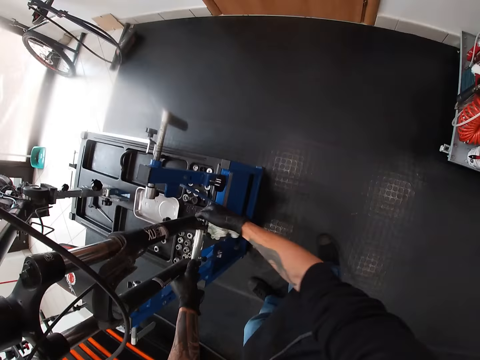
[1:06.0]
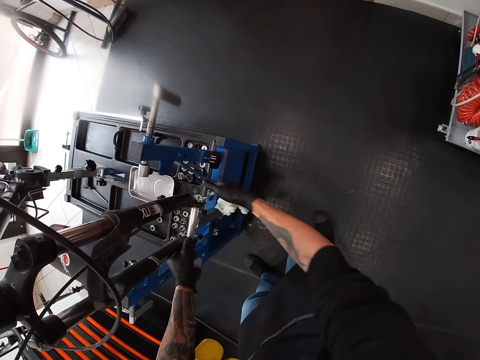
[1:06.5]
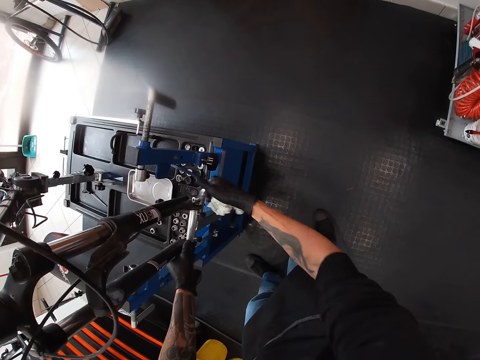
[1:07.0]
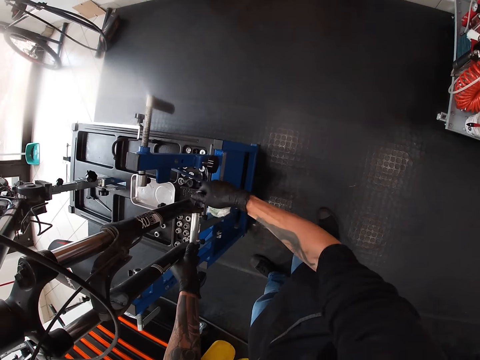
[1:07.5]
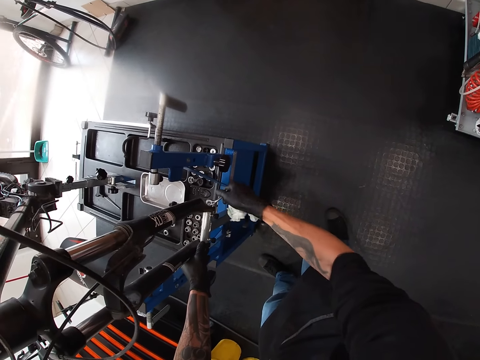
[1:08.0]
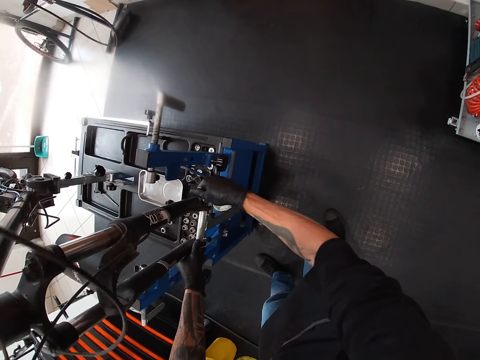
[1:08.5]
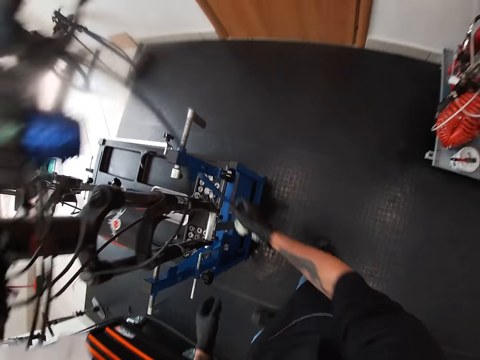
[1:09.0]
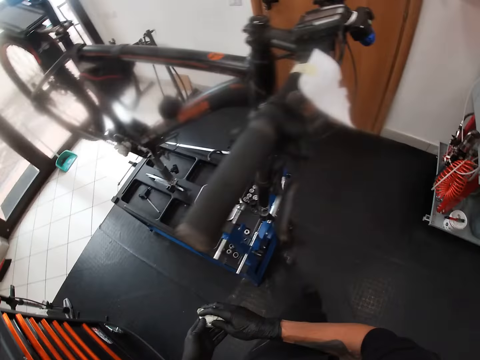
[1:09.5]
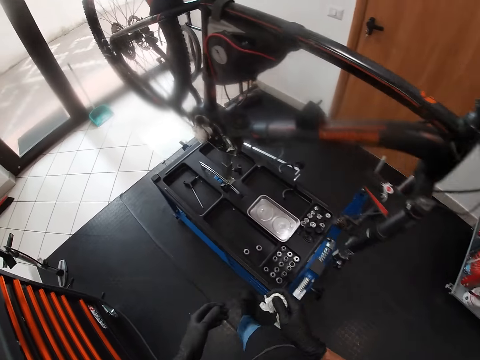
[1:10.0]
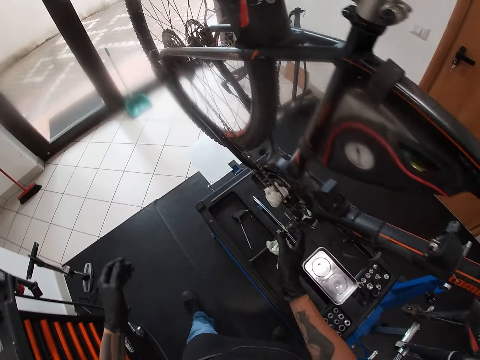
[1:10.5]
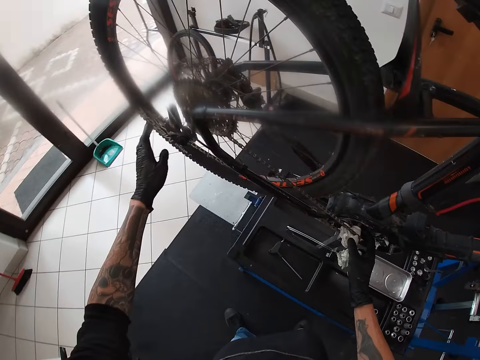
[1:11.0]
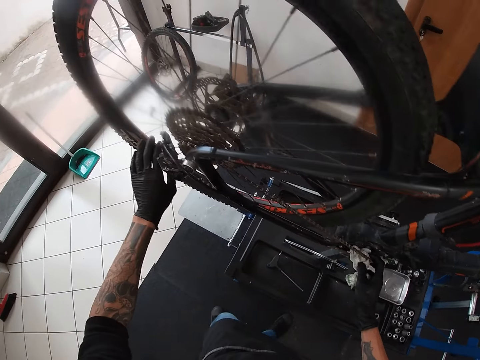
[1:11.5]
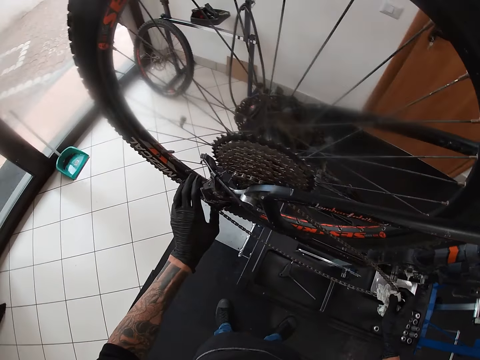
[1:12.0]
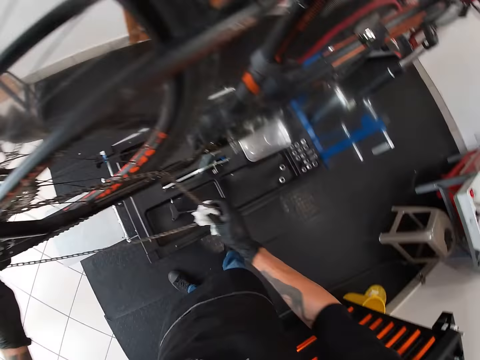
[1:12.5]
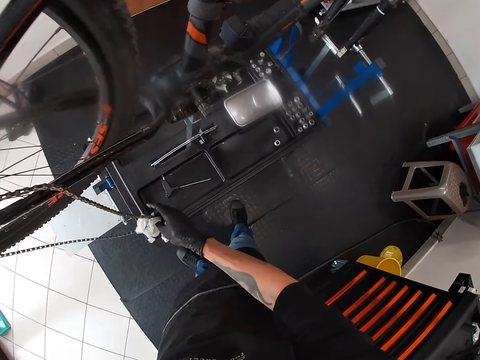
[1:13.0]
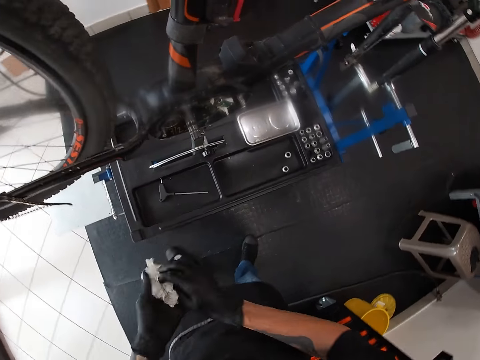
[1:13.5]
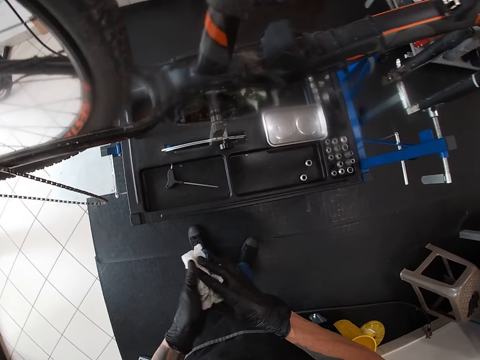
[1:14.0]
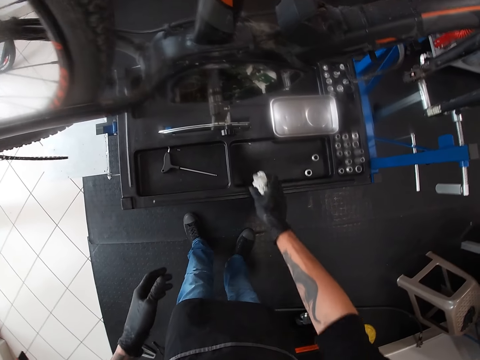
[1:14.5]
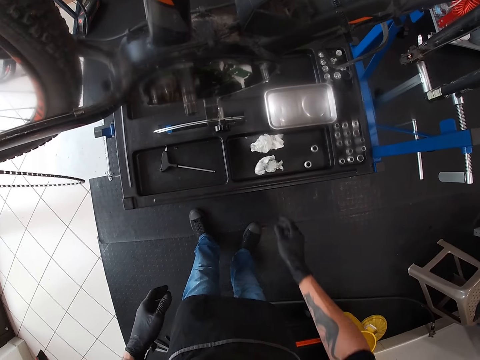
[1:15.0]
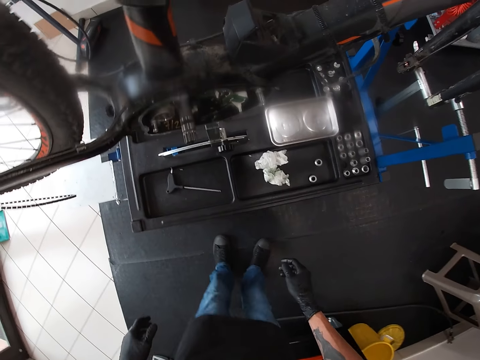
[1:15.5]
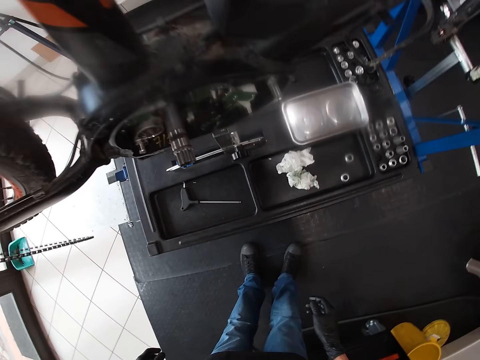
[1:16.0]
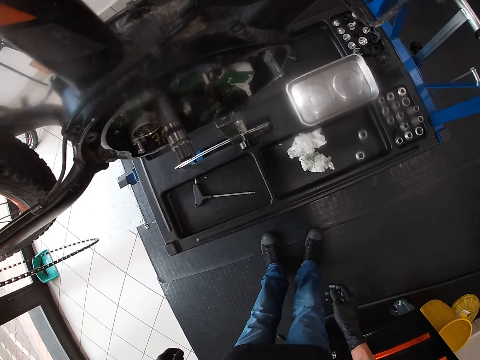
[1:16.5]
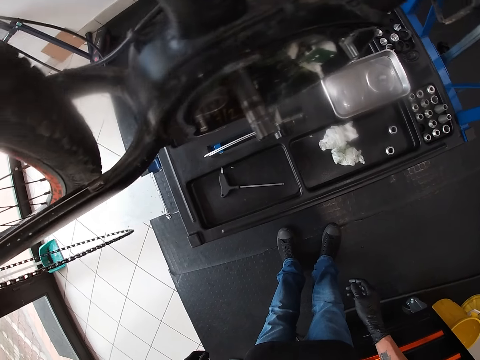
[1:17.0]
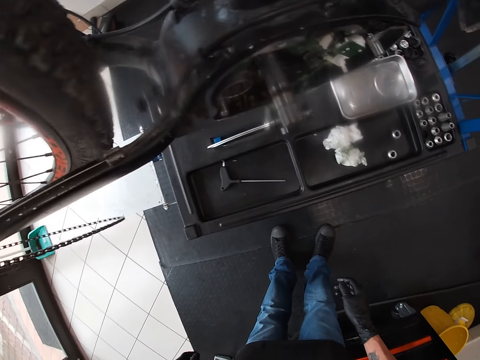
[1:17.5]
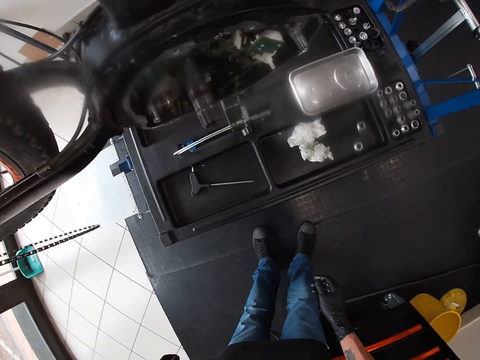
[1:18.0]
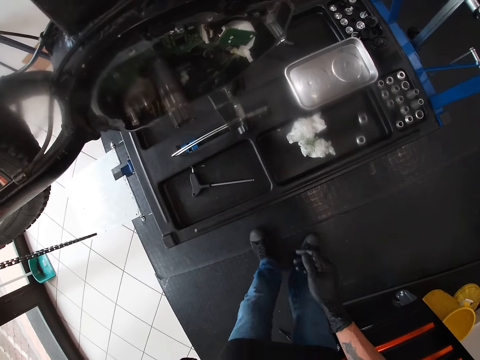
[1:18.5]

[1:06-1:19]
The camera wearer loosens a bolt. He removes the bike chain. He drops the tissue on a worktable with his right hand. He wipes the hands.

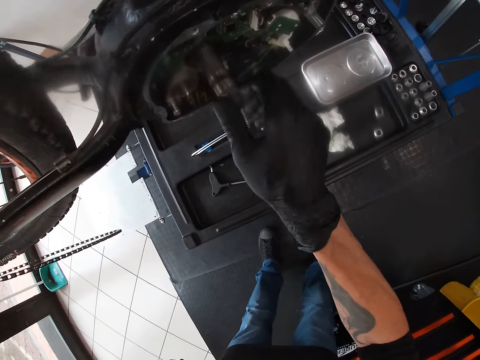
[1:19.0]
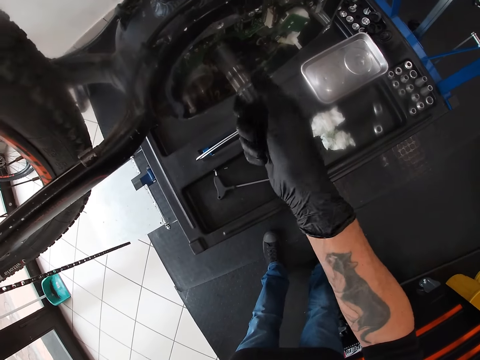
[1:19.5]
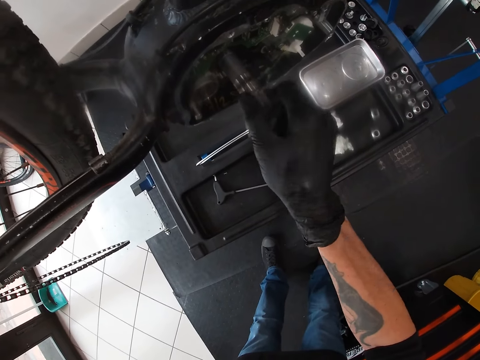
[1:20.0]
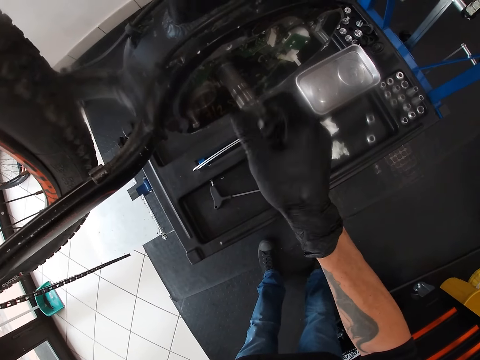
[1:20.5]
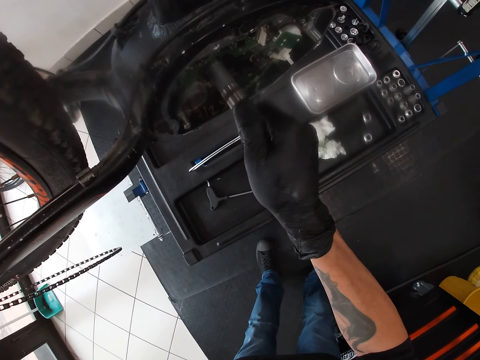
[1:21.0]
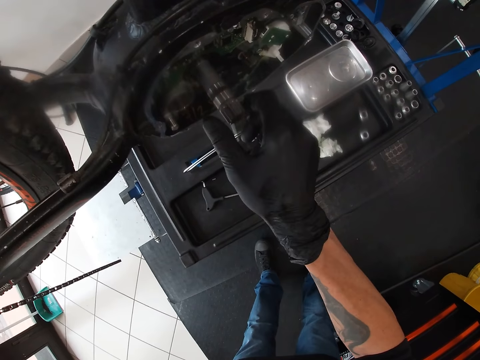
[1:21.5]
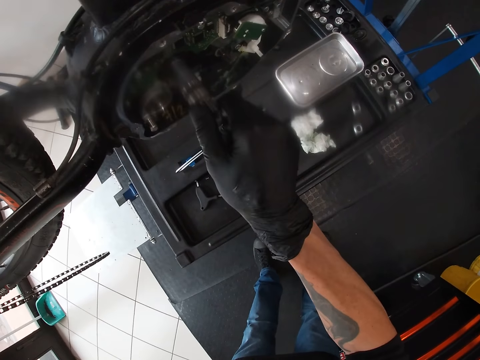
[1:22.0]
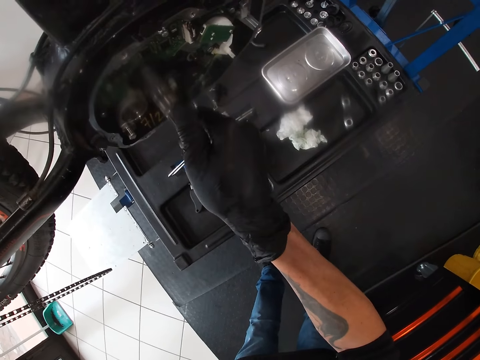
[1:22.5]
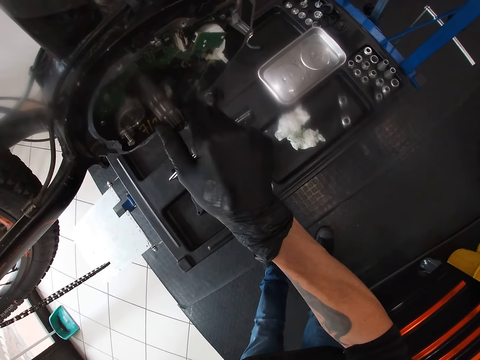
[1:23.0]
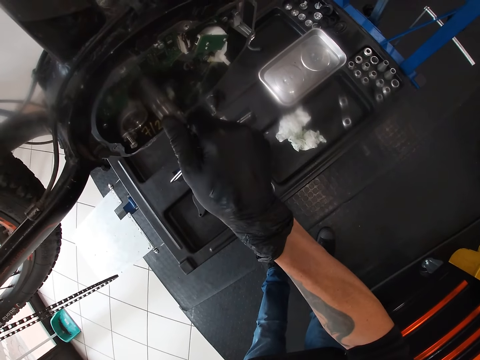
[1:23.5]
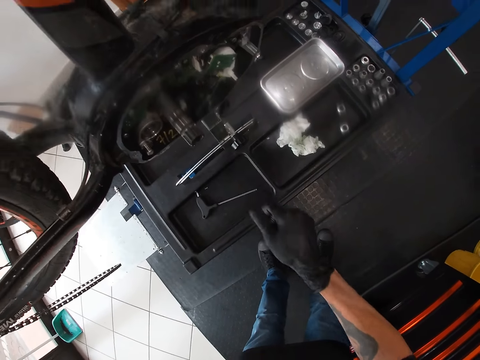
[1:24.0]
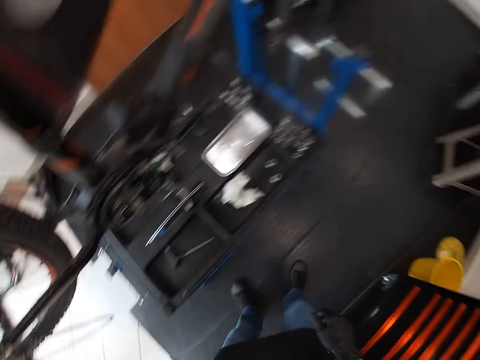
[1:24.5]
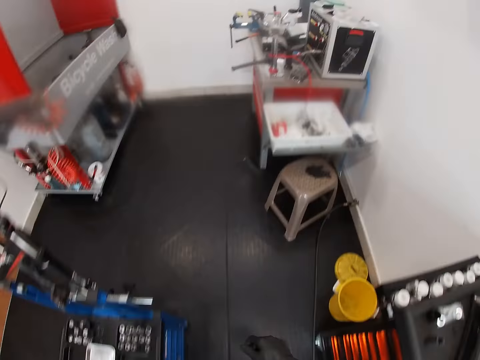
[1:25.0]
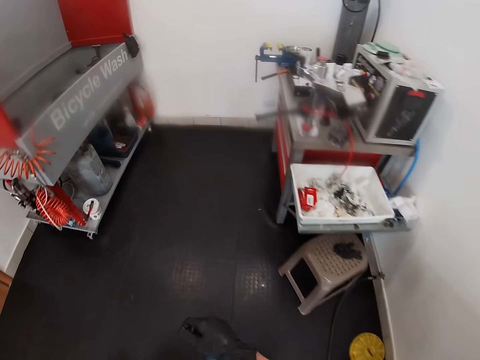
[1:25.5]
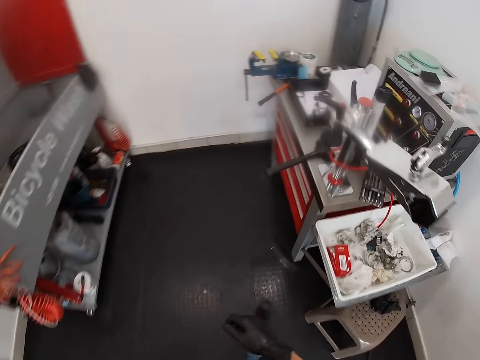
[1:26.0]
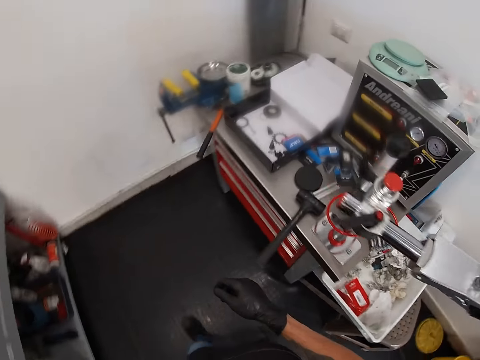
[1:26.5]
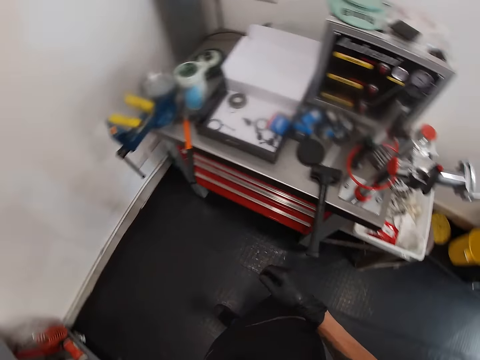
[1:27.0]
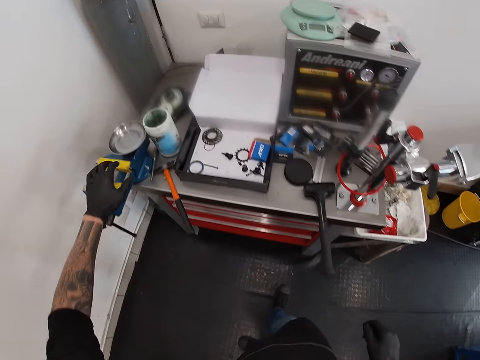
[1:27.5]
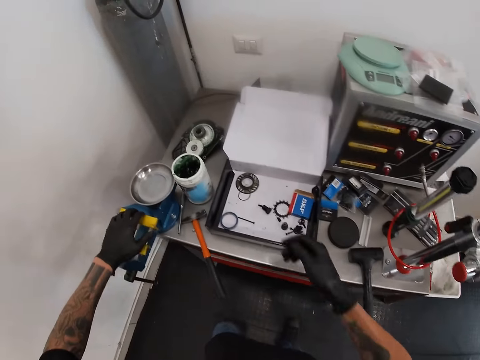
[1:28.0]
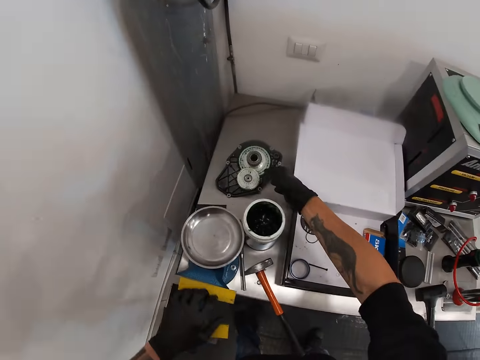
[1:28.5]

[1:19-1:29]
The camera wearer reaches a bolt from the bike. He rotates the middle of the chainring with his right hand. He loosens the bolt. He walks.

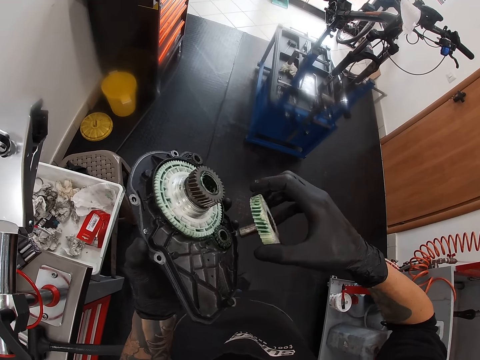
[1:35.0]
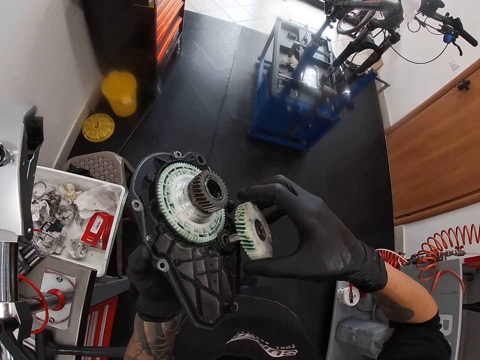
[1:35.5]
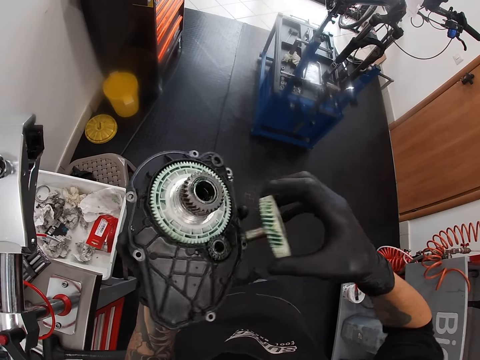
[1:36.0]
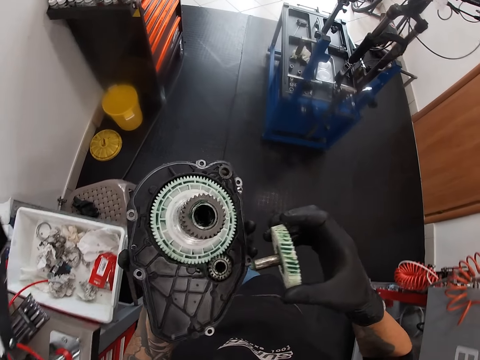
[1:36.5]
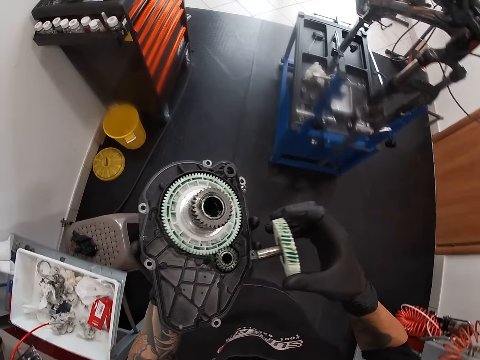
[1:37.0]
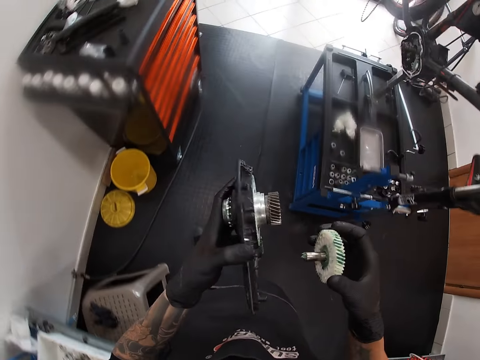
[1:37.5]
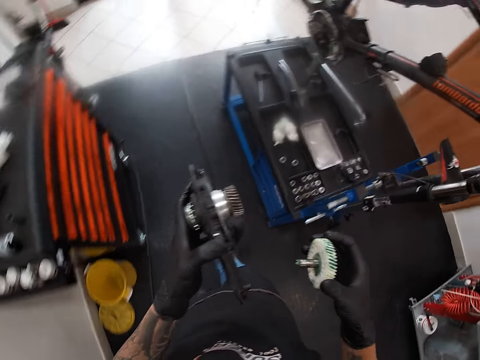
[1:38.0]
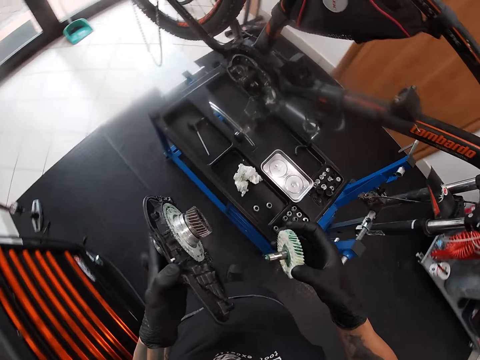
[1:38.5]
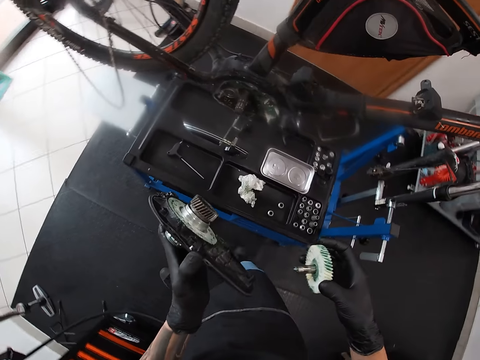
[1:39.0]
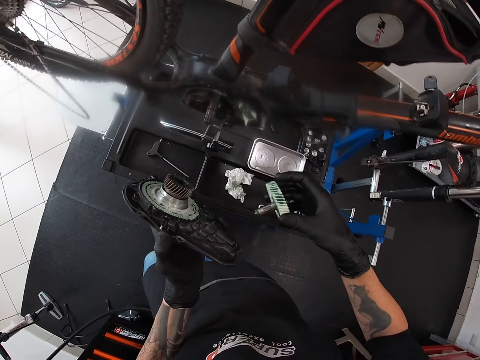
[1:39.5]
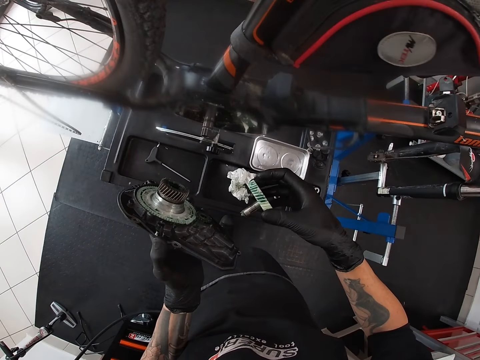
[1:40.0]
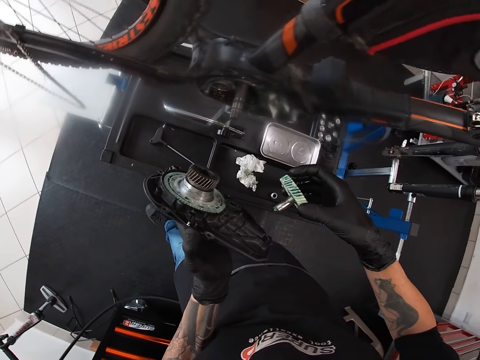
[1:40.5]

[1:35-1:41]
The camera wearer loosens a fan. They walk.
